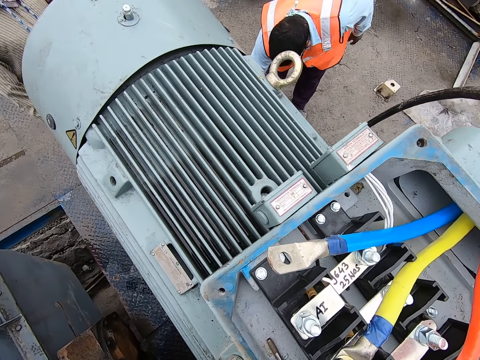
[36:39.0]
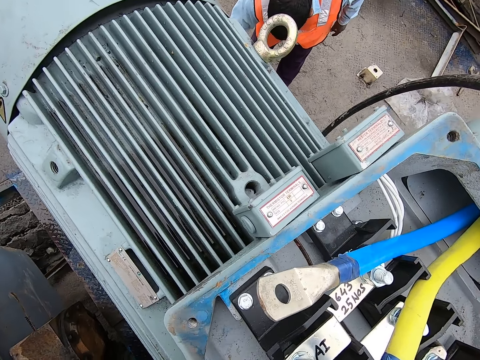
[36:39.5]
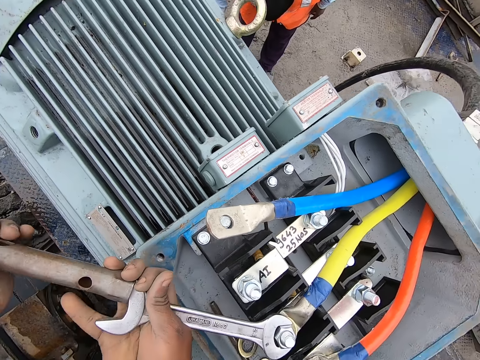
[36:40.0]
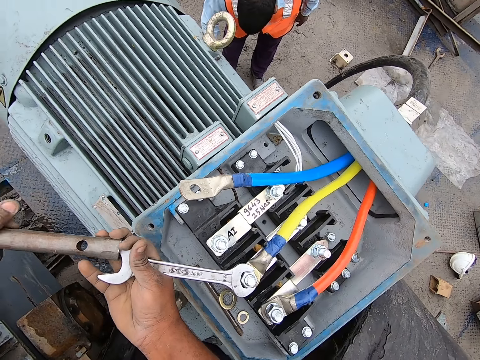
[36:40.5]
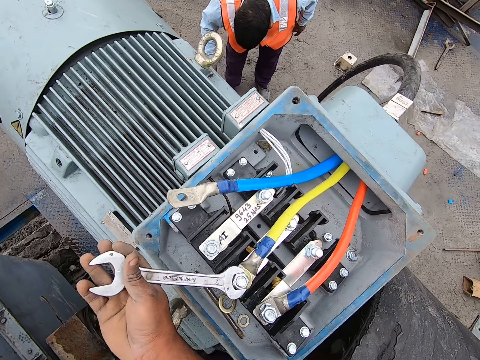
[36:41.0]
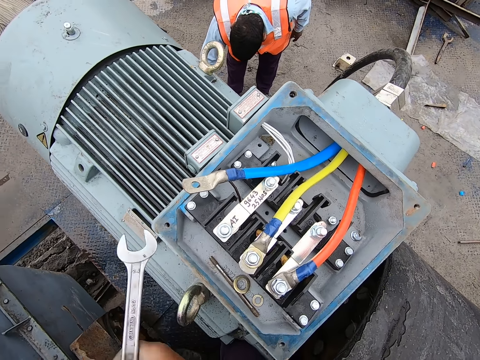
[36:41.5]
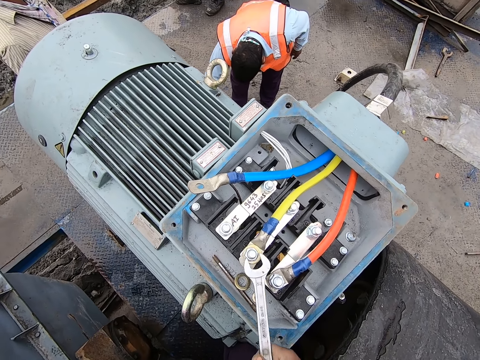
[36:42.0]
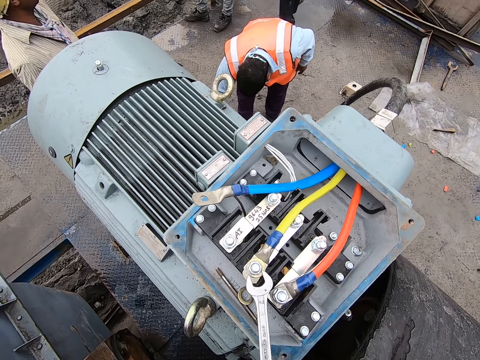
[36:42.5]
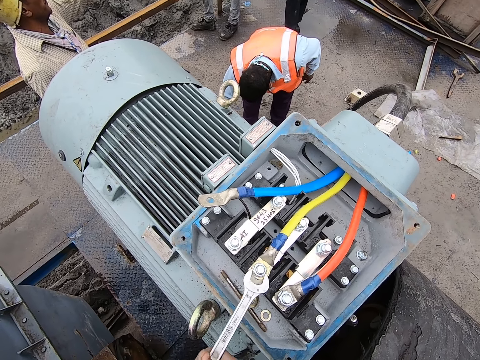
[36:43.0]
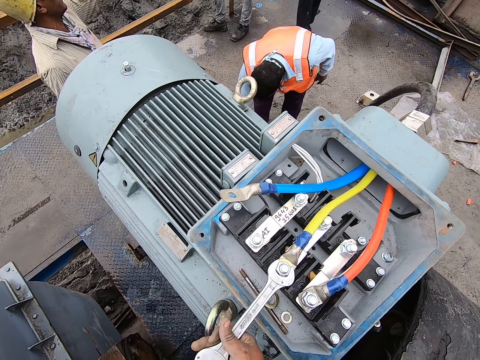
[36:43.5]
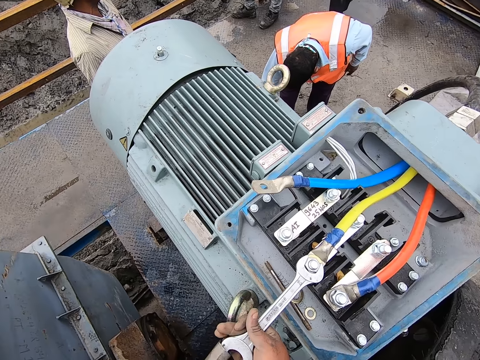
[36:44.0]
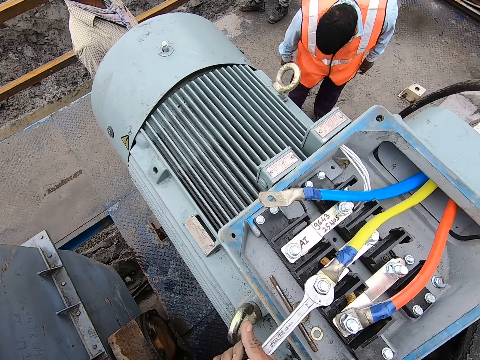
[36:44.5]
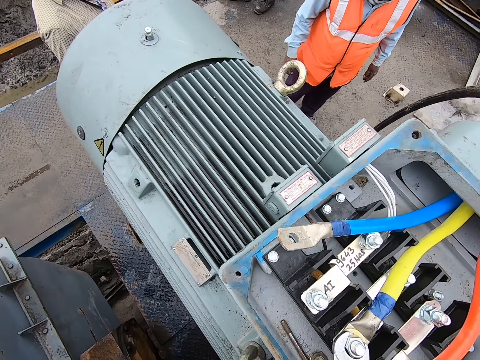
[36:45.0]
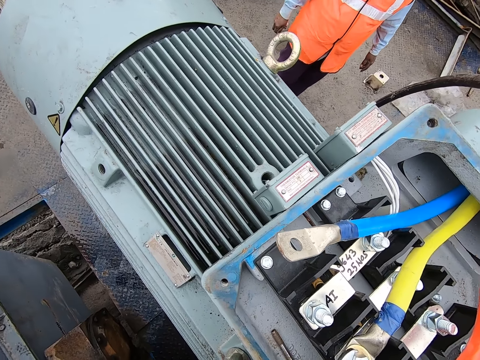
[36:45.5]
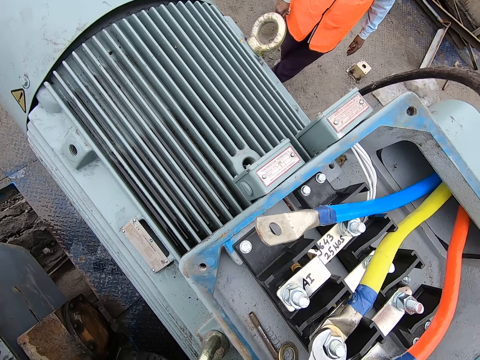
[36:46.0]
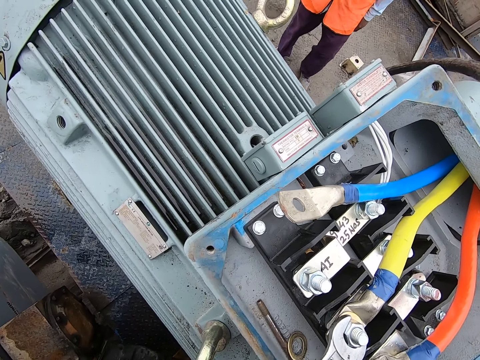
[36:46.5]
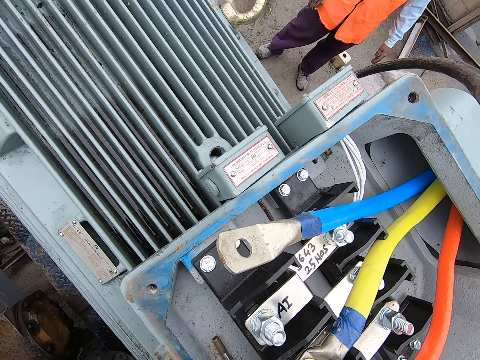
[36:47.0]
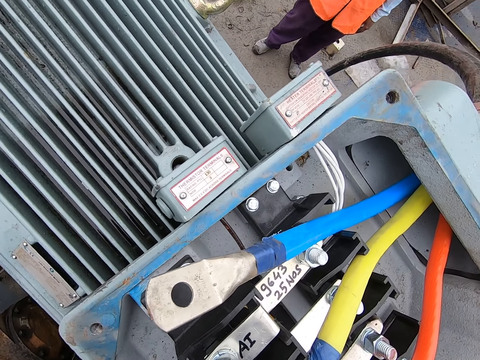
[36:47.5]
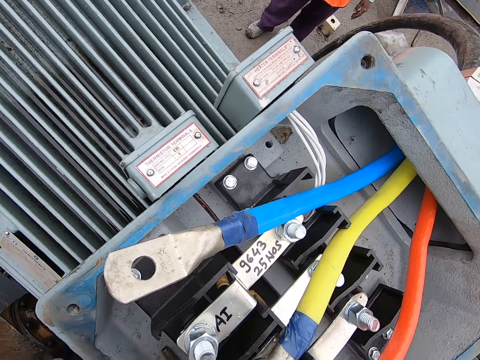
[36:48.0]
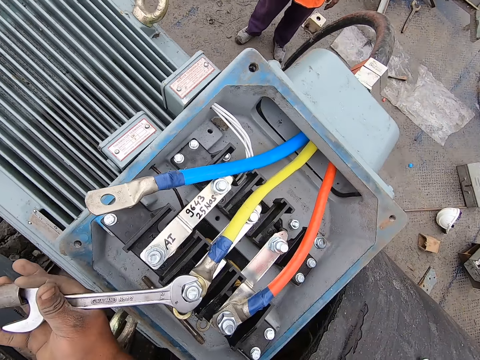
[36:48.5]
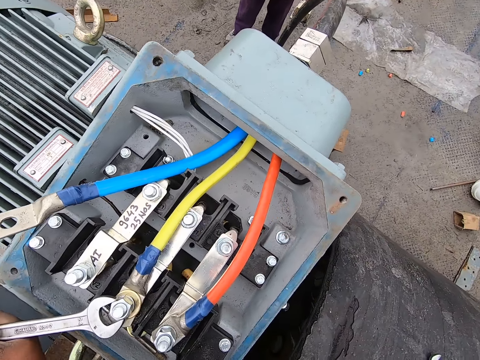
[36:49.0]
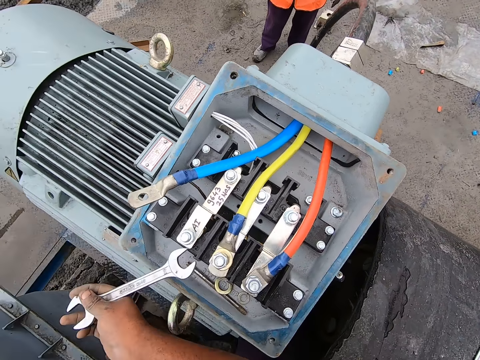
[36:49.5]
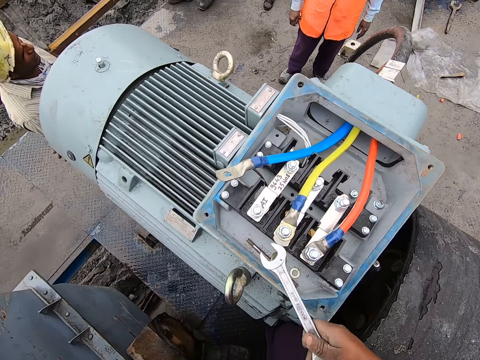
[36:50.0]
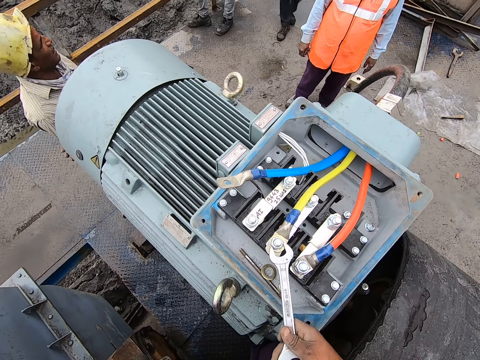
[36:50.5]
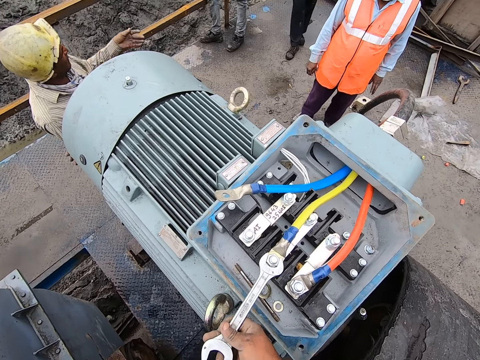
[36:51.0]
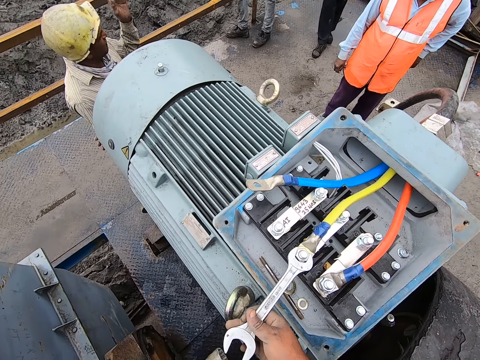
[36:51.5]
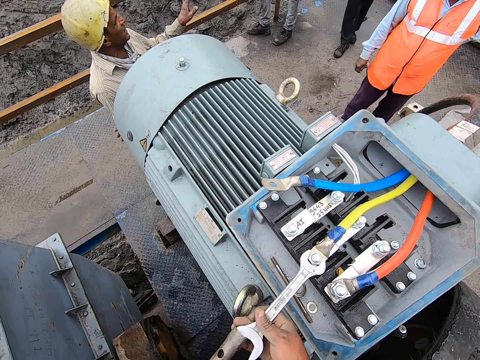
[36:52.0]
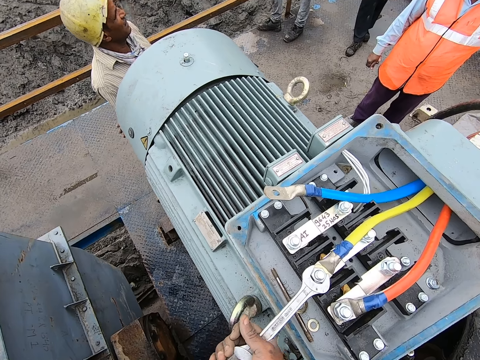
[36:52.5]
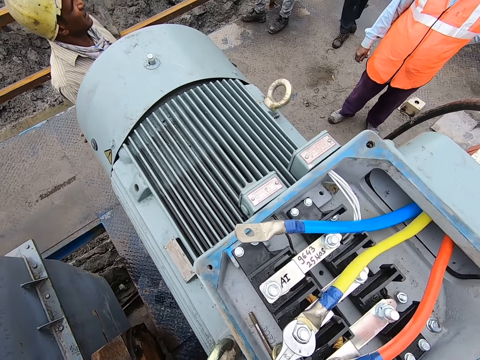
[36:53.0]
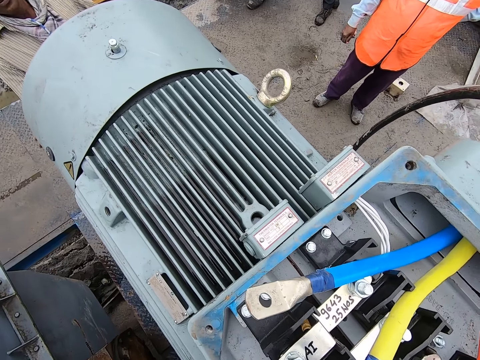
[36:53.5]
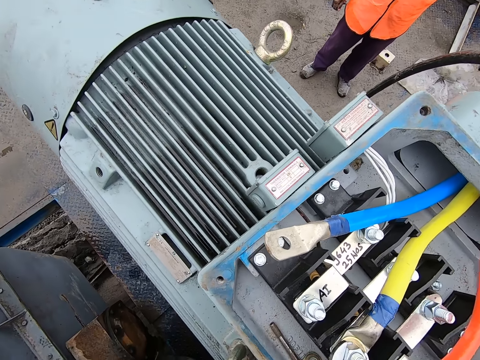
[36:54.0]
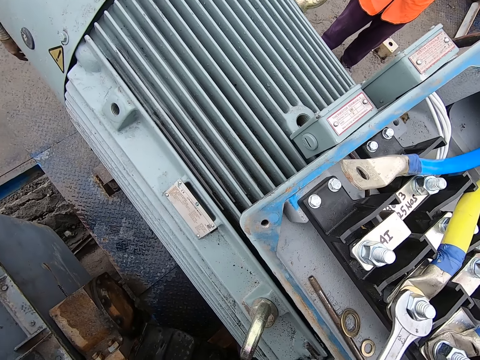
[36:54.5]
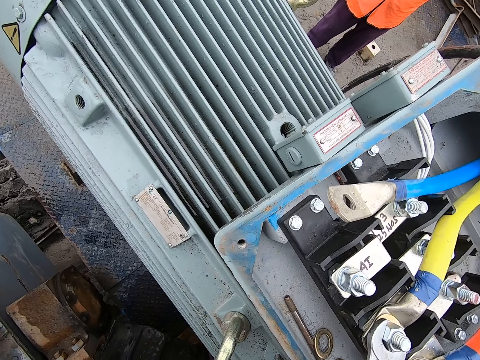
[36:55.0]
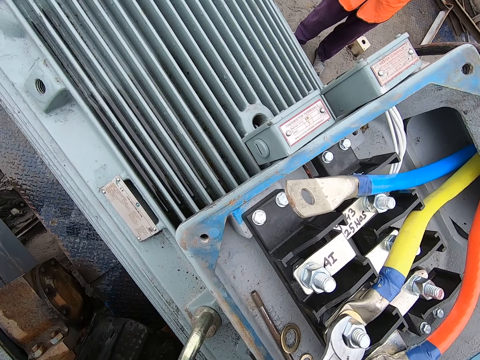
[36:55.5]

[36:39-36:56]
The camera wearer loosens the nut on the machine with a spanner and swing wrench. They shake the spanner. They remove the spanner from the nut on the machine. They loosen the nut on the machine with the spanner. They loosen the nut on the machine with the spanner and swing wrench. They remove the spanner from the nut on the machine. They loosen the nut on the machine with the spanner.

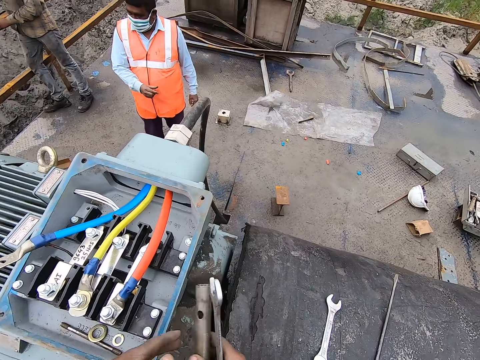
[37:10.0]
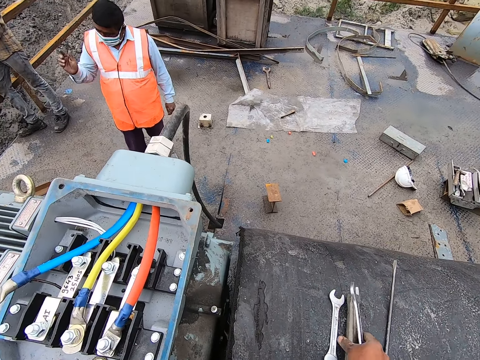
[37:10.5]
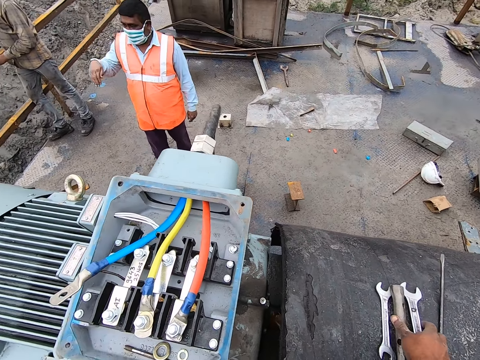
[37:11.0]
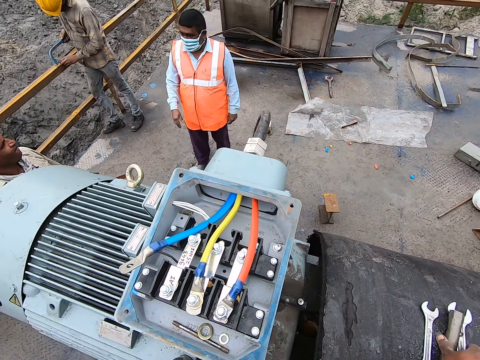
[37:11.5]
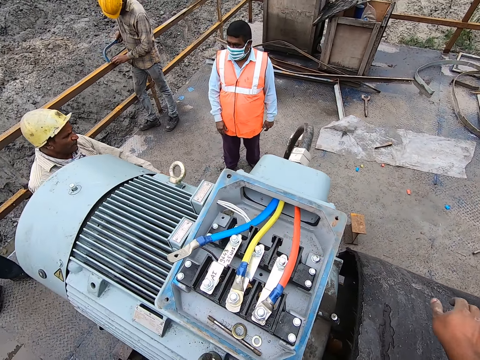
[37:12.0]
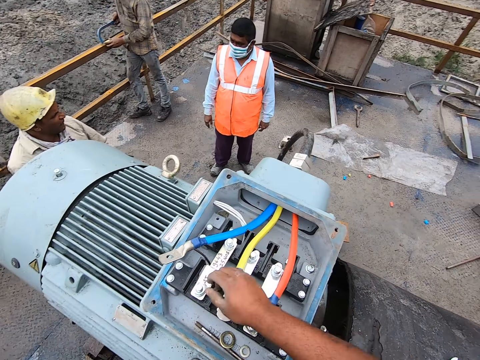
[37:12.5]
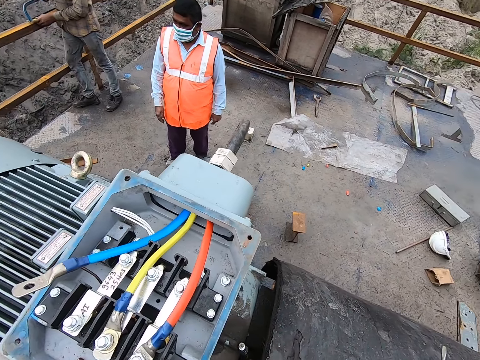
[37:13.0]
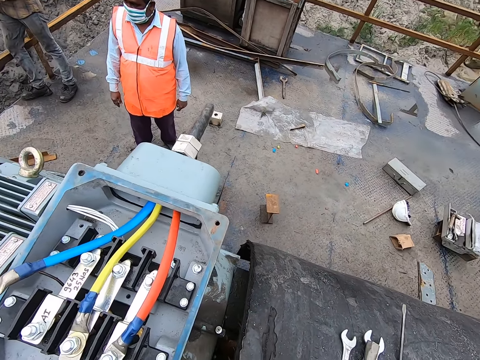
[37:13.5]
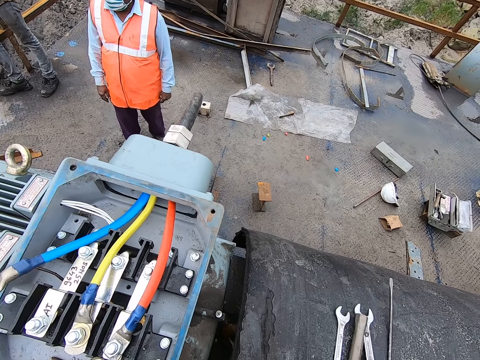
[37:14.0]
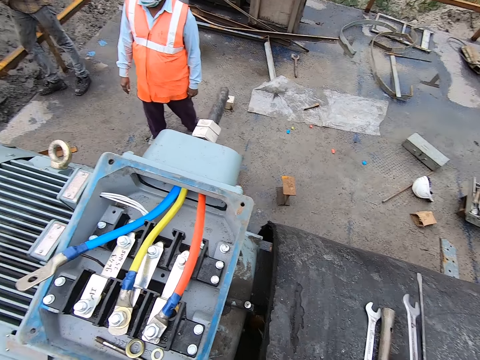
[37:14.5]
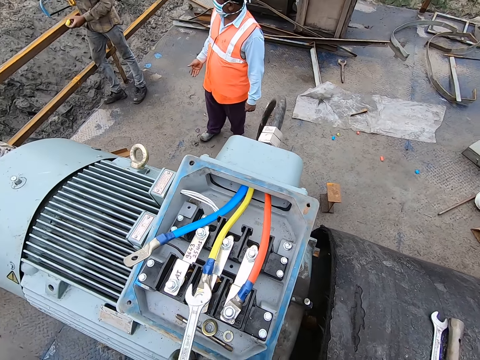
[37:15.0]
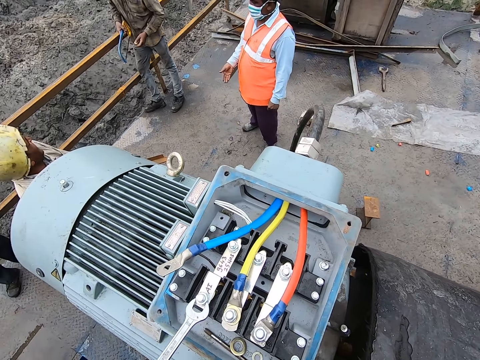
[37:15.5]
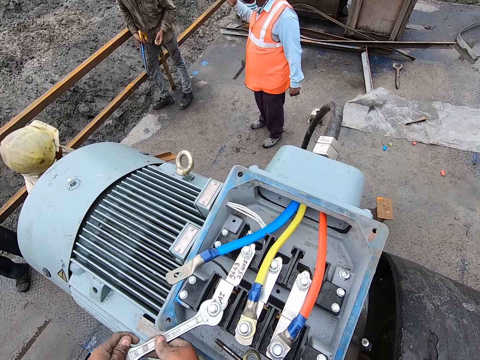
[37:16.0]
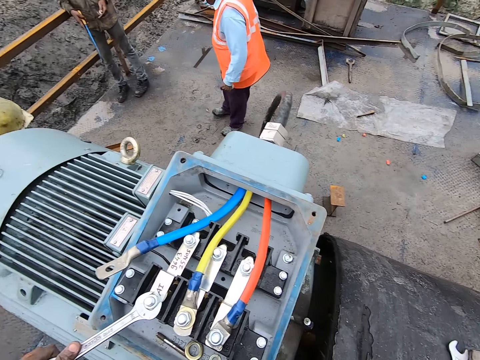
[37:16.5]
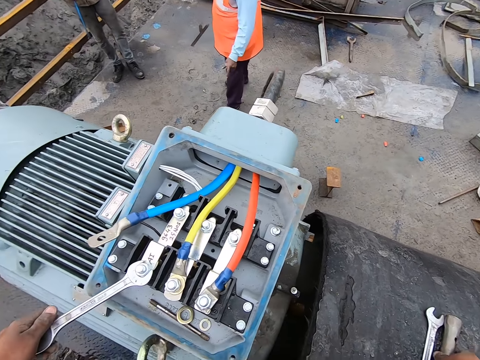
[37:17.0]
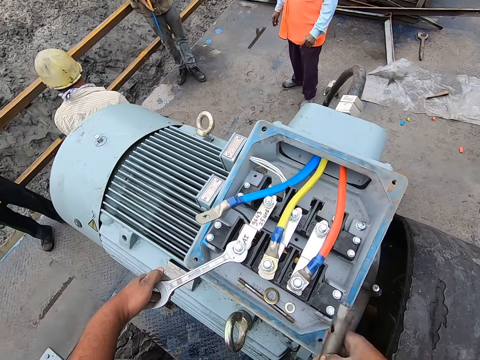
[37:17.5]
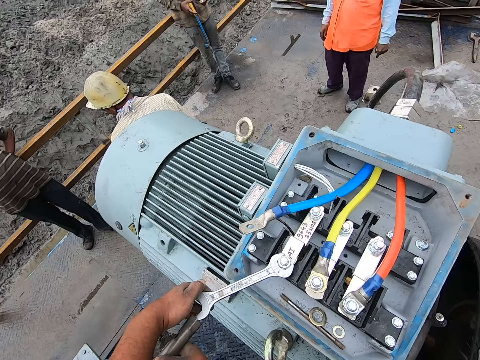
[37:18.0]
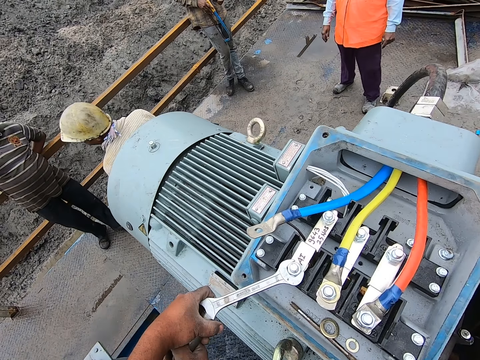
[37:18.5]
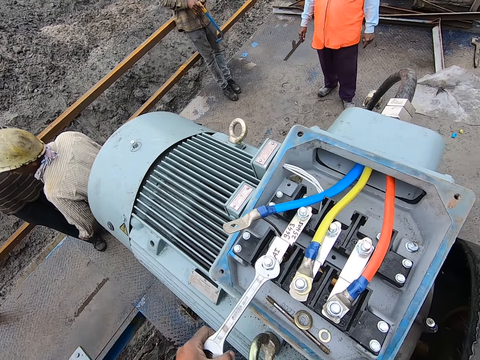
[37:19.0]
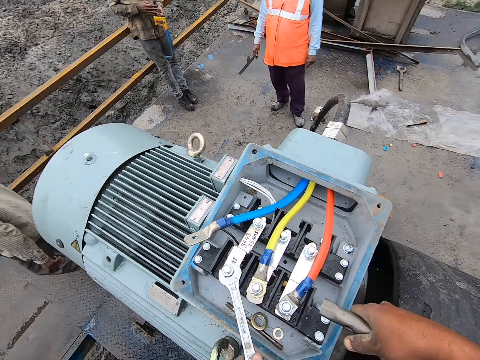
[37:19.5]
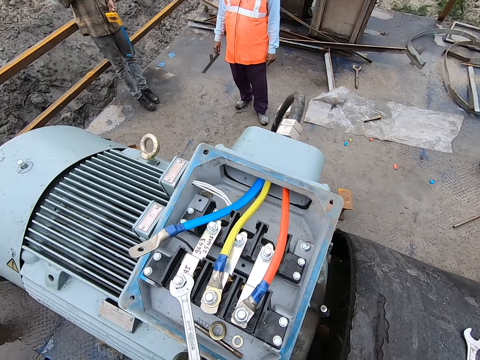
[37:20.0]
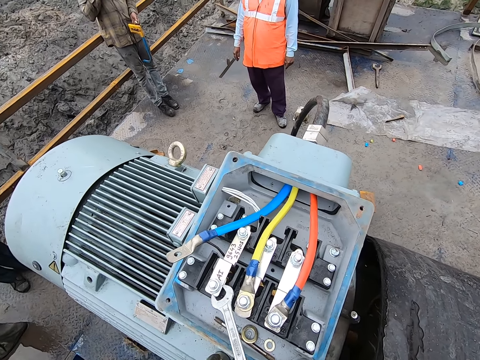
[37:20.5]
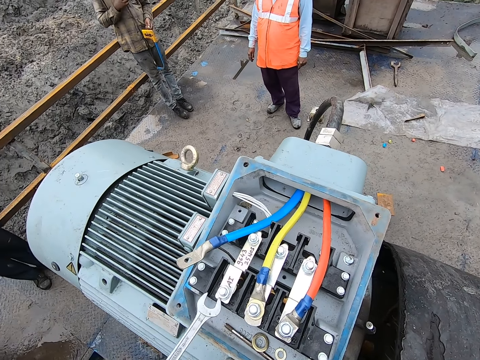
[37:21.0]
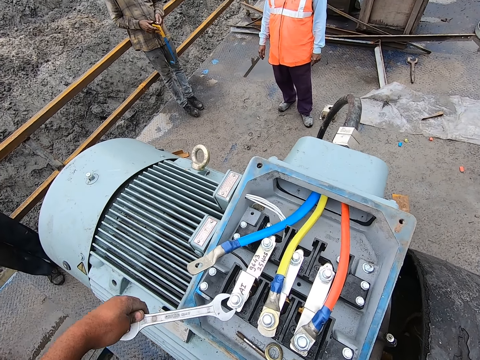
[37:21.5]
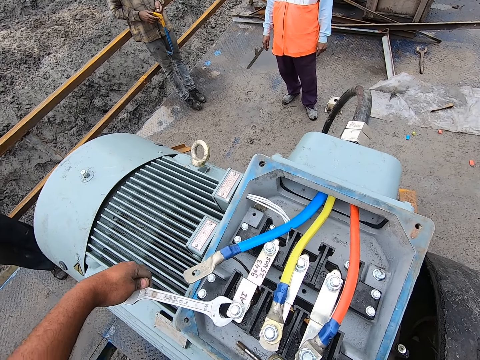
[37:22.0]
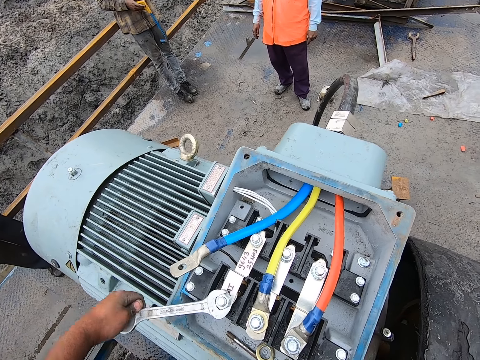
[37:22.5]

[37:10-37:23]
The camera wearer puts the wrench or spanner on the motor machine. They drop the spanner on the ground. They pick up the spanner on the ground. They tighten the nut with the wrench. They loosen the nut on the machine with the spanner. They pick up a swing wrench. They support the spanner with the swing wrench. They loosen the nut on the machine with the spanner.
